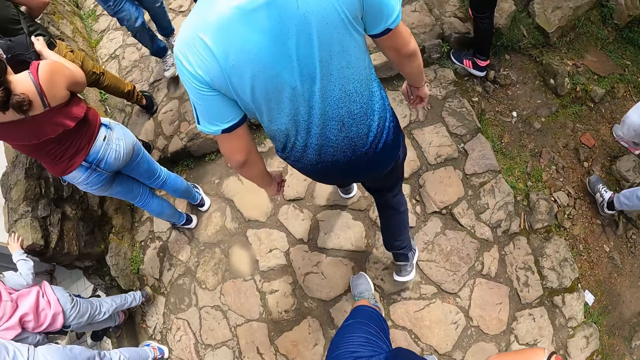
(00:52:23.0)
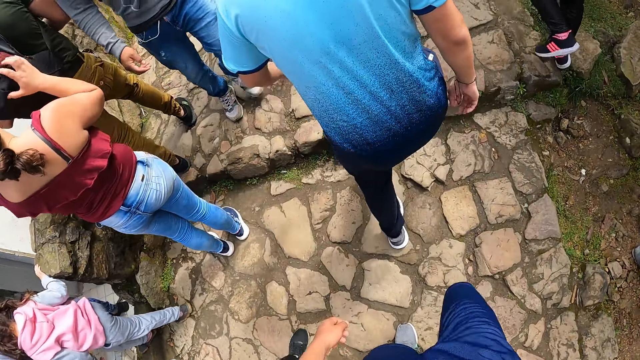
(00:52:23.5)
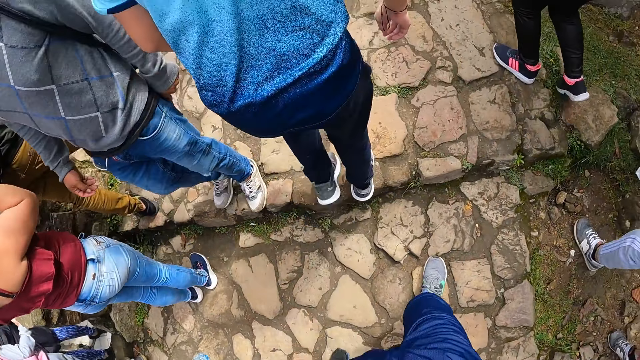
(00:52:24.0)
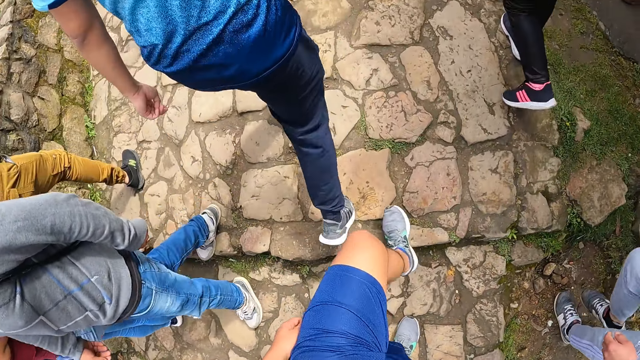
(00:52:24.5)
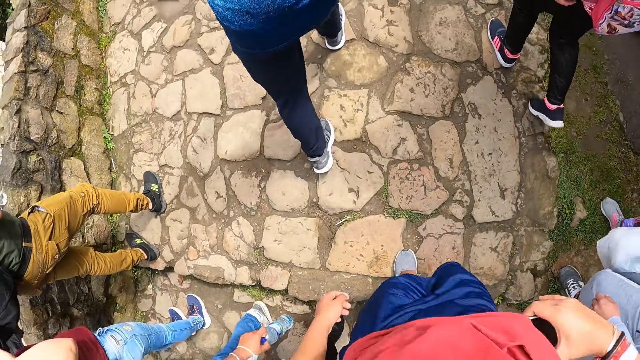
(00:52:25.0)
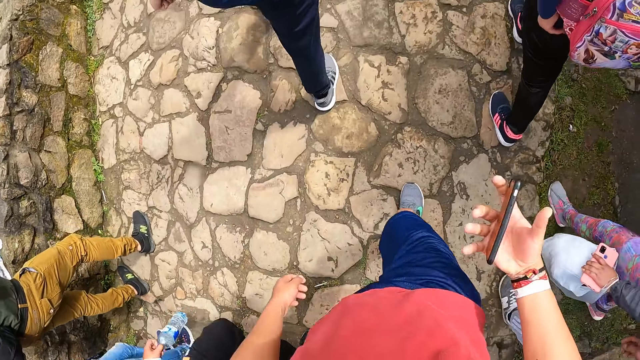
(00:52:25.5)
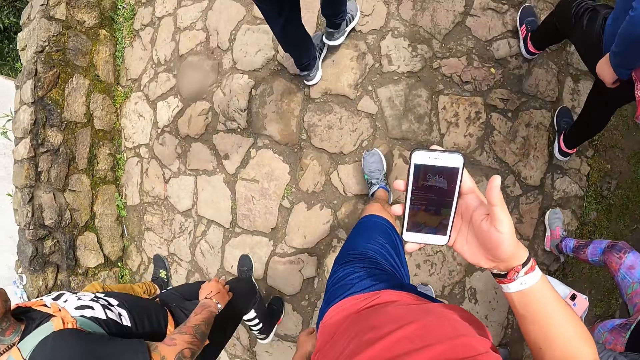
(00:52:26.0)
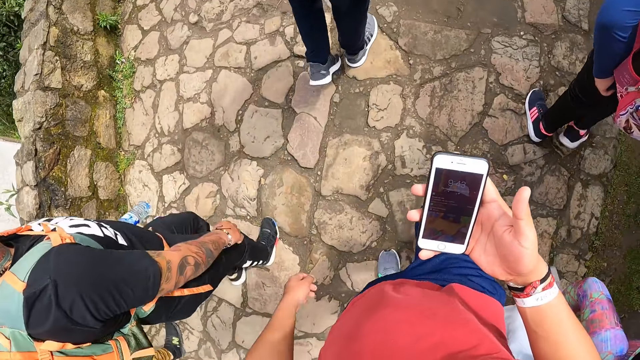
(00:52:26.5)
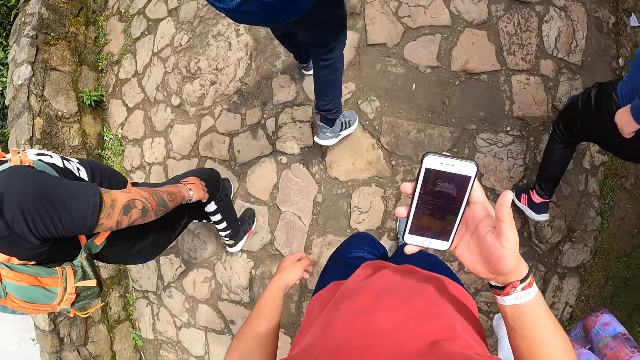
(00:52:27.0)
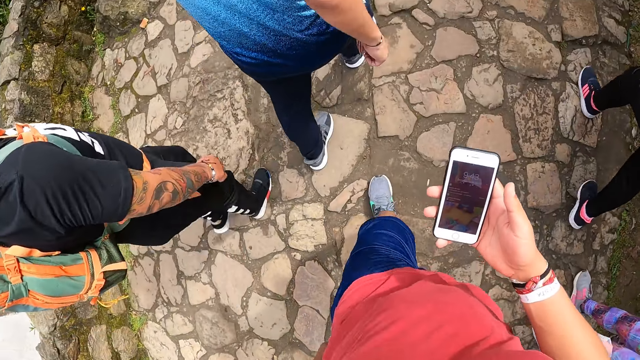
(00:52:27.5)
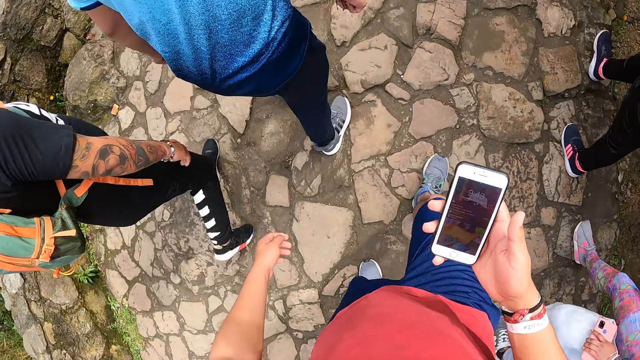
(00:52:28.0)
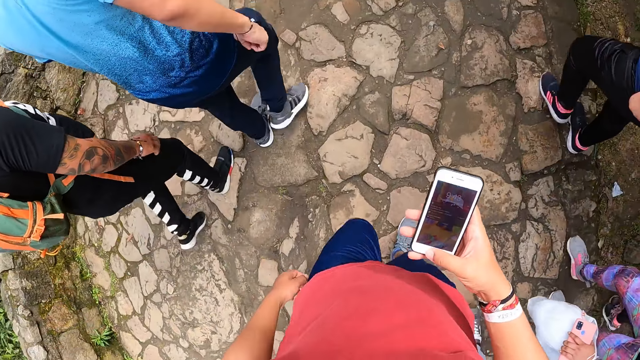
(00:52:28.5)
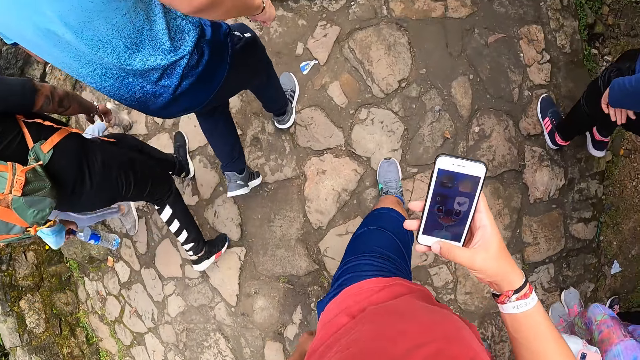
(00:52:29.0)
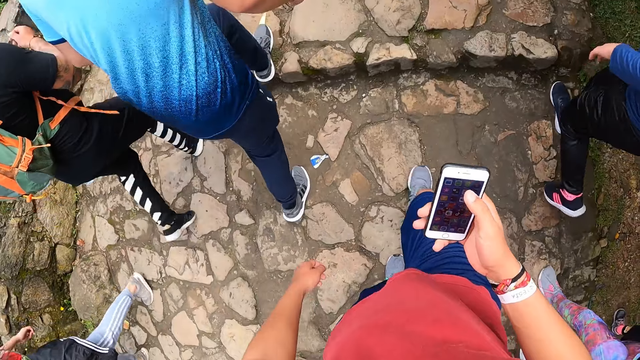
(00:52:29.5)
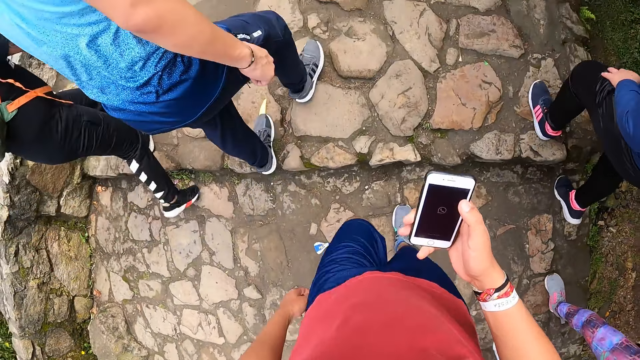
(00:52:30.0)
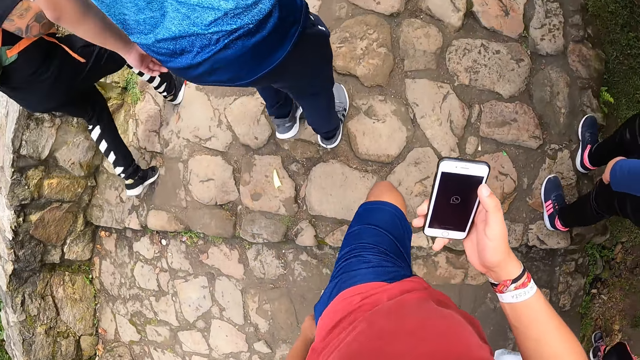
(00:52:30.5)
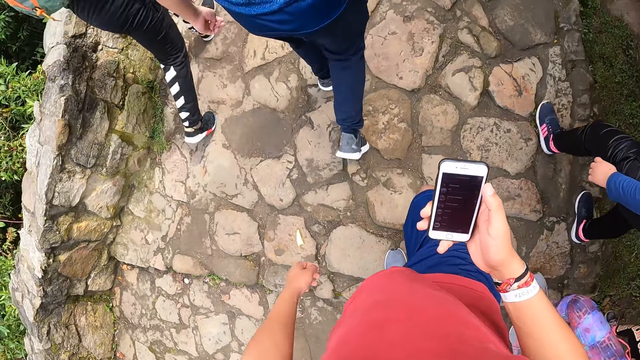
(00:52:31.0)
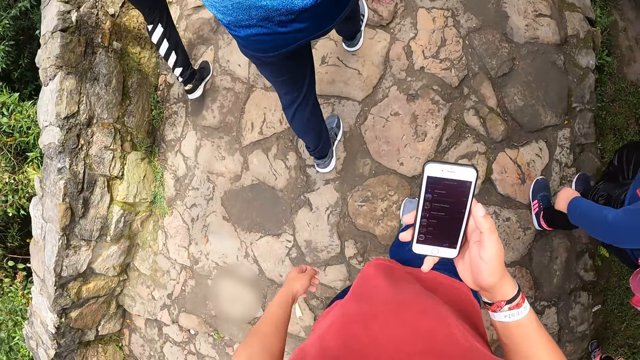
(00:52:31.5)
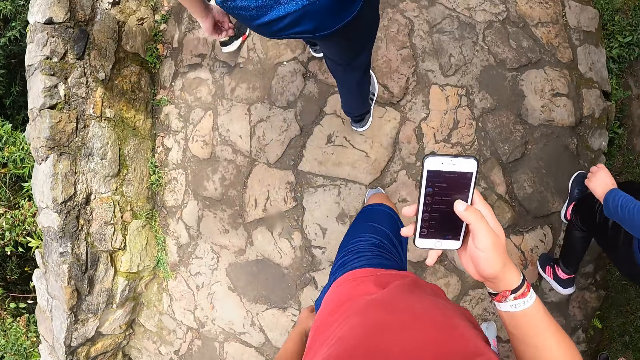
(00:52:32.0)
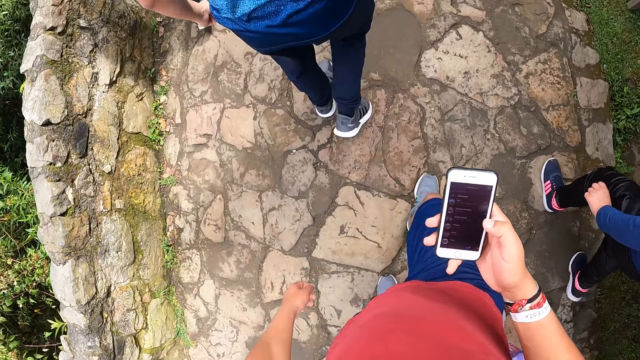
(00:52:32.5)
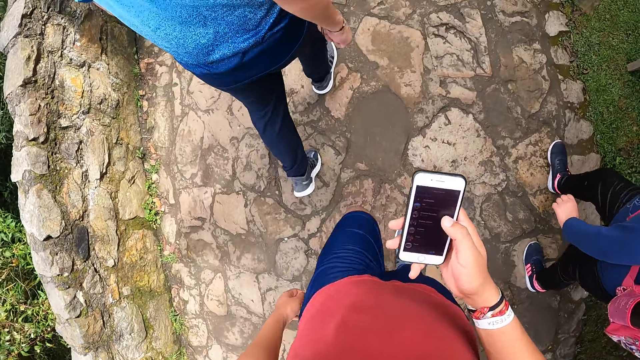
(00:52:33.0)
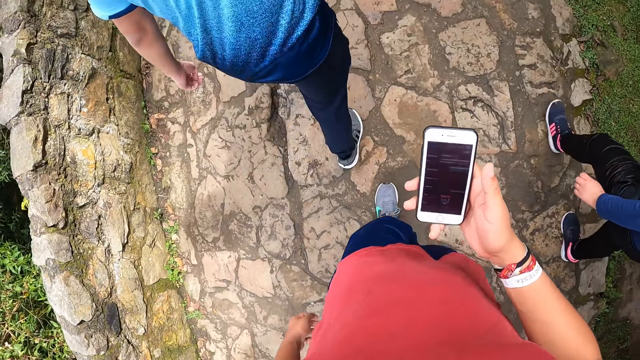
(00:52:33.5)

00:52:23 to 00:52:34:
The camera wearer brings a mobile phone from his pocket with his right hand. He looks at the phone. He operates the mobile phone with his right hand.

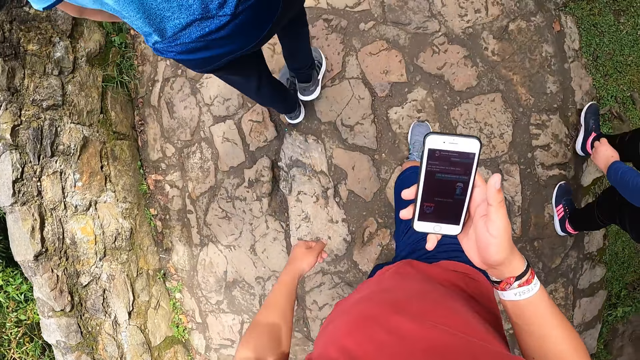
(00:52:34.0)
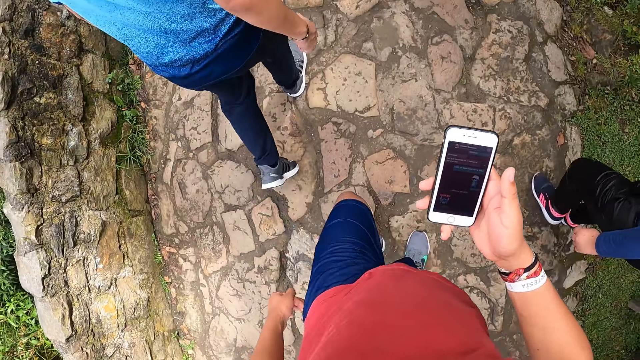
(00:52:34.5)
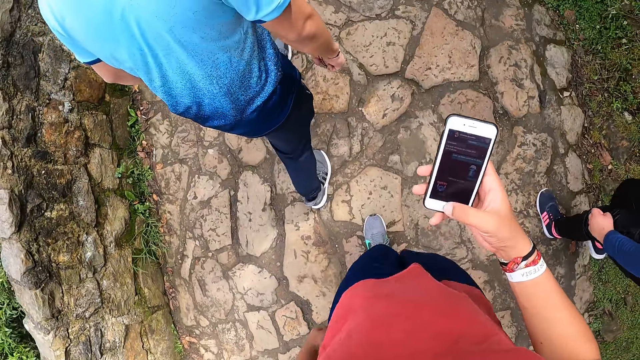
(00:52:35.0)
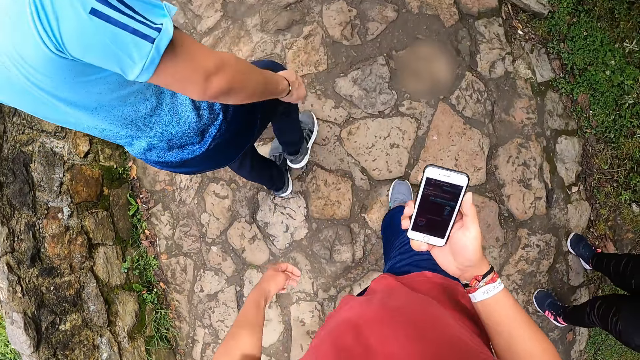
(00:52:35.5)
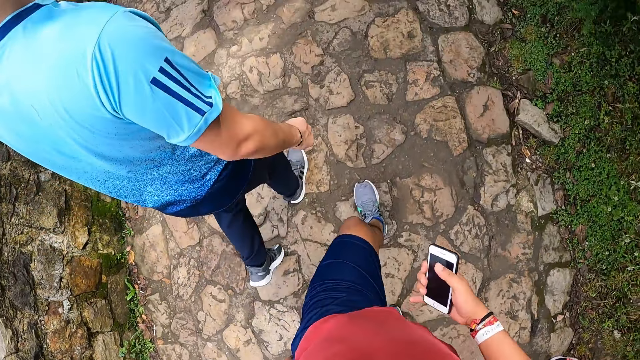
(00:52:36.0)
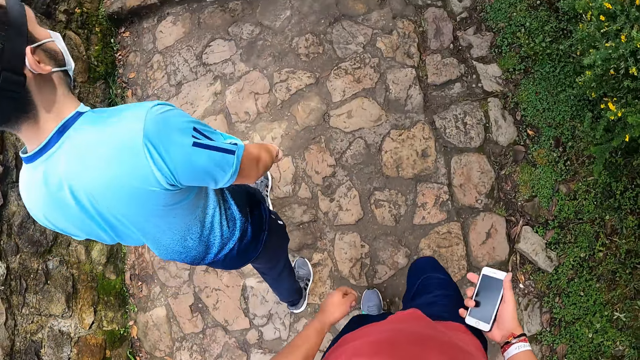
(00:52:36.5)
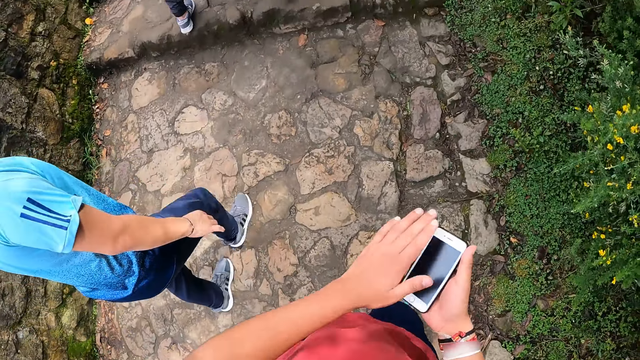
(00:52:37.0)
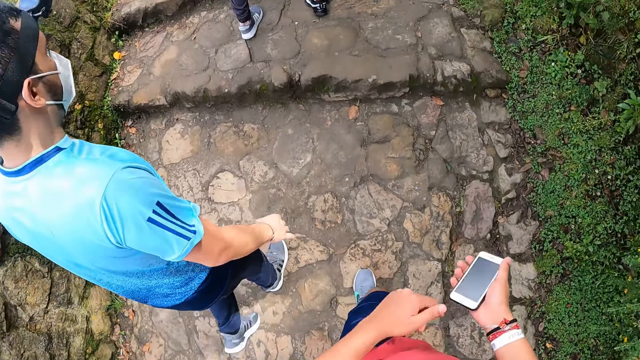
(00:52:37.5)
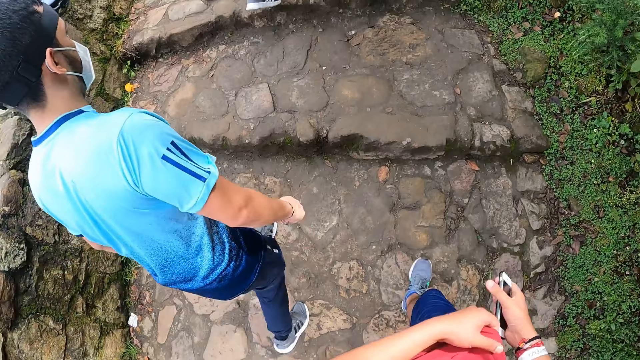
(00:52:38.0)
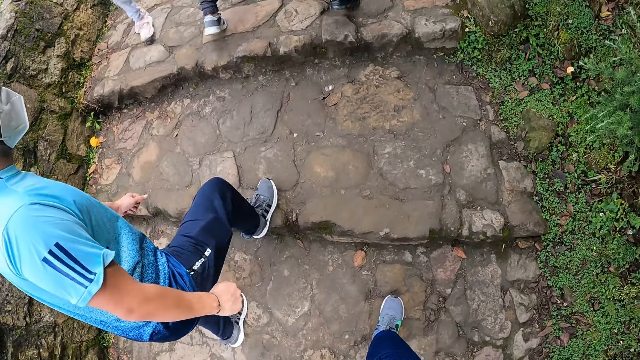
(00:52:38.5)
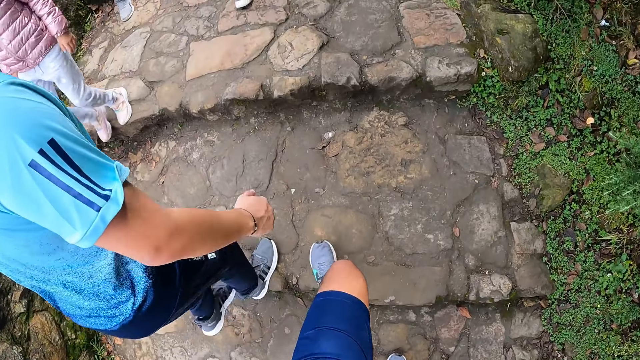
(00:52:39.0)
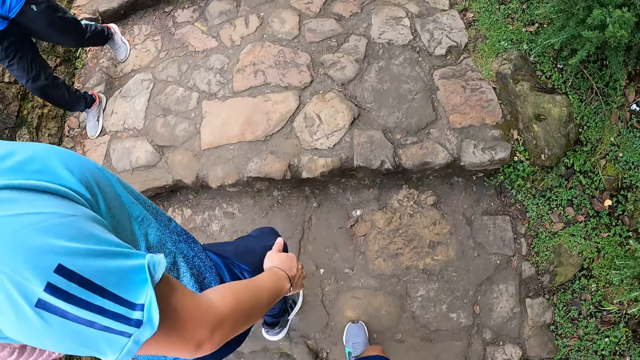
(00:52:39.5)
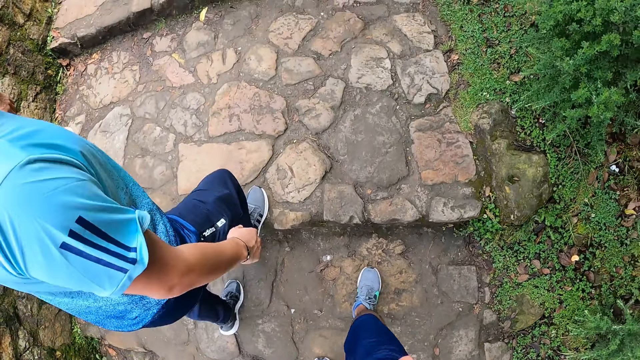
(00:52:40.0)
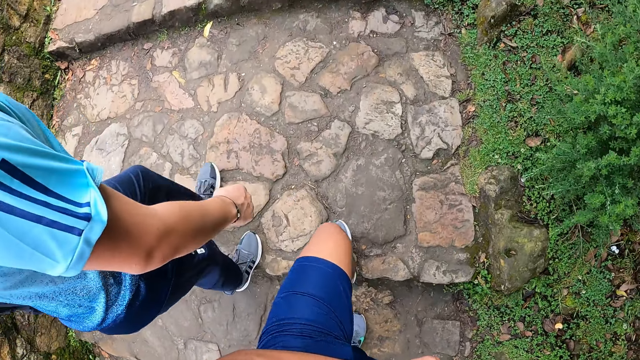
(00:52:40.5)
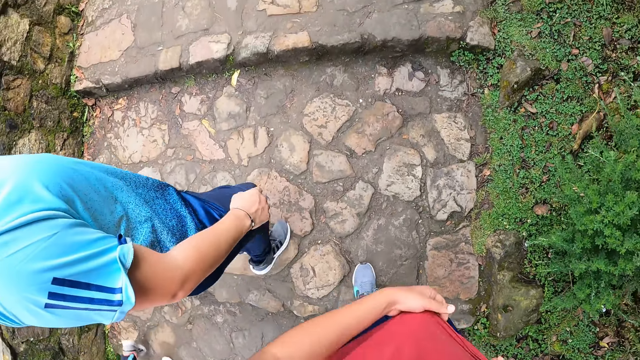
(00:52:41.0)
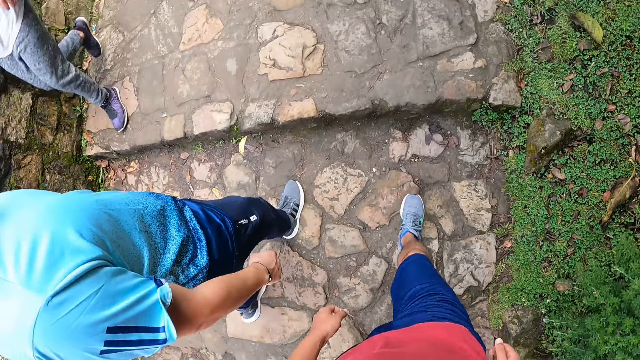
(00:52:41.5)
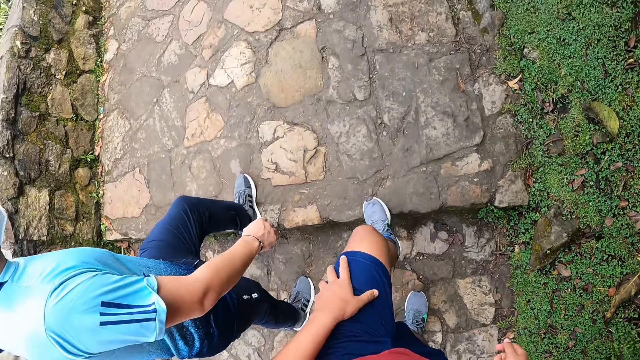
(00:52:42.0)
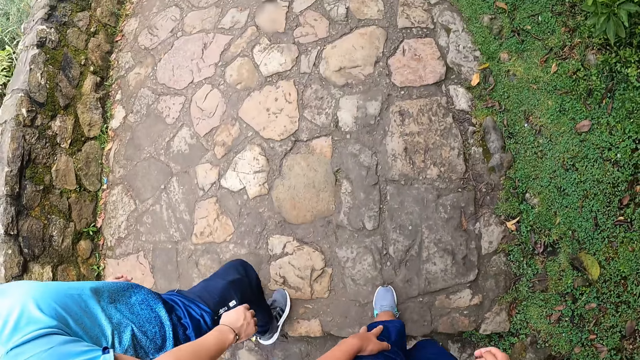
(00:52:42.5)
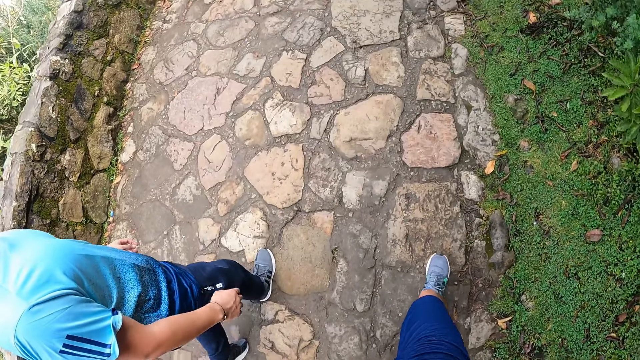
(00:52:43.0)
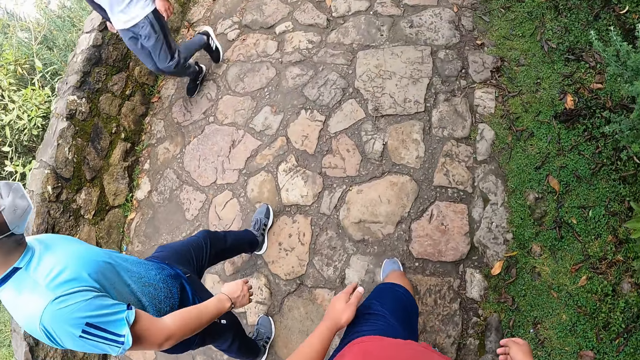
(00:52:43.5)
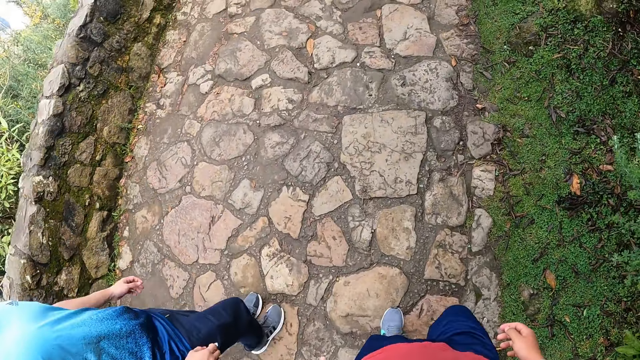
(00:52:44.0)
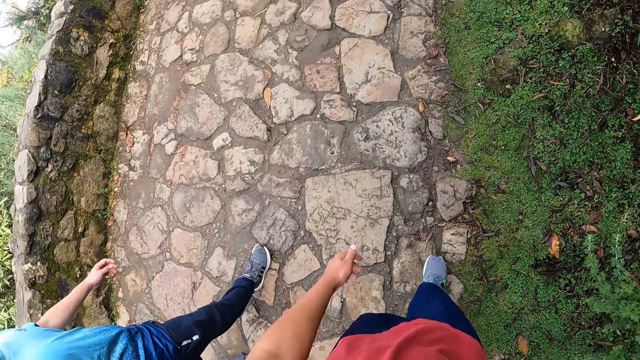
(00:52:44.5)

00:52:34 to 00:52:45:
The camera wearer cleans the mobile phone with his left hand. He touches a cloth with his left hand. He keeps the mobile phone in his pocket with his right hand. He walks on the pavement towards the forest.
